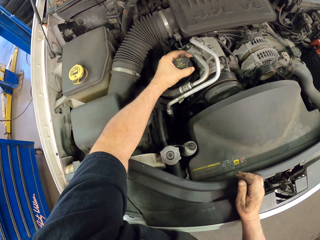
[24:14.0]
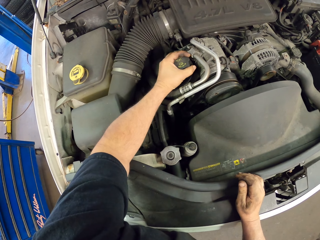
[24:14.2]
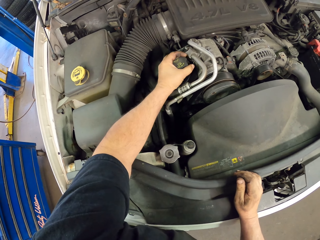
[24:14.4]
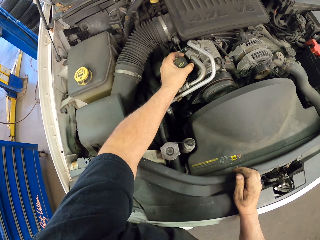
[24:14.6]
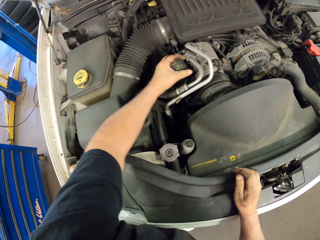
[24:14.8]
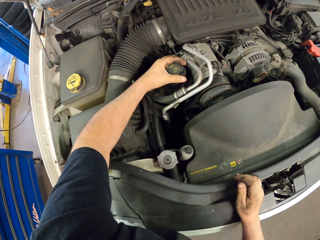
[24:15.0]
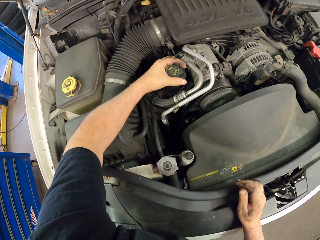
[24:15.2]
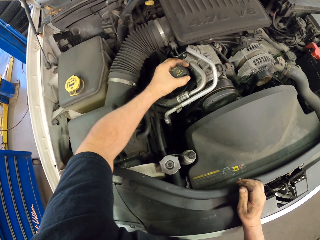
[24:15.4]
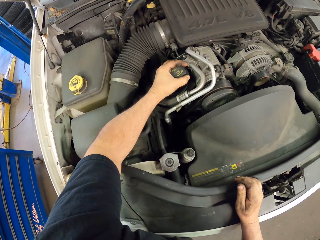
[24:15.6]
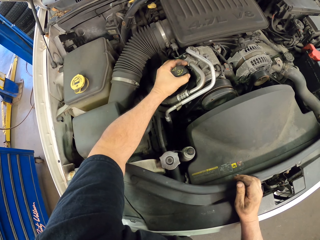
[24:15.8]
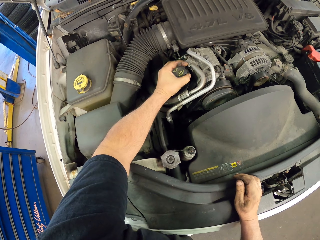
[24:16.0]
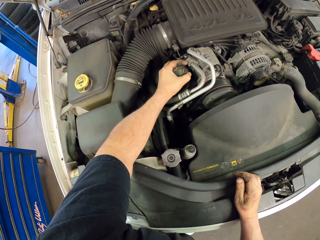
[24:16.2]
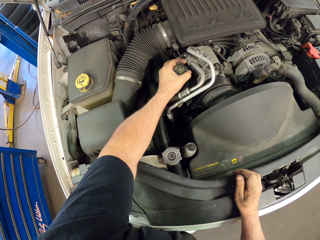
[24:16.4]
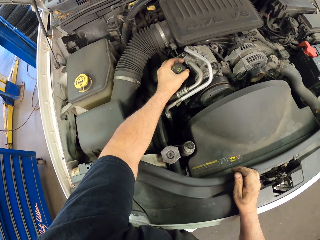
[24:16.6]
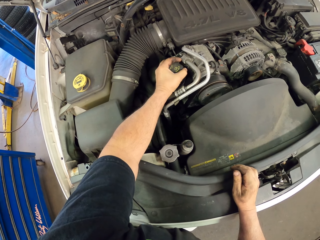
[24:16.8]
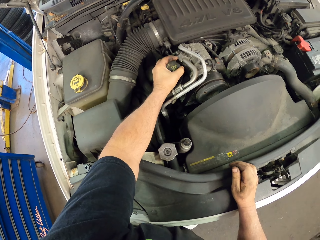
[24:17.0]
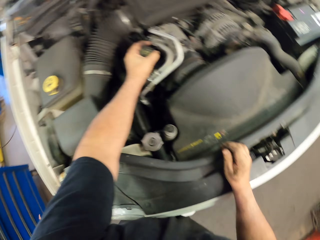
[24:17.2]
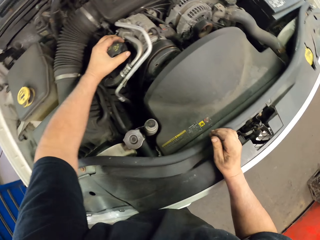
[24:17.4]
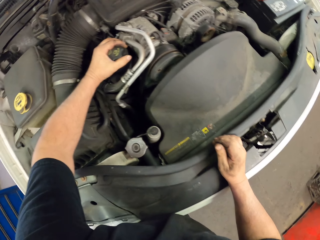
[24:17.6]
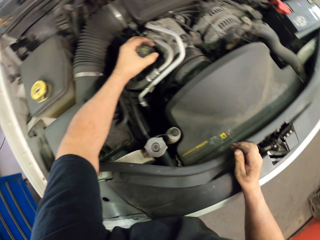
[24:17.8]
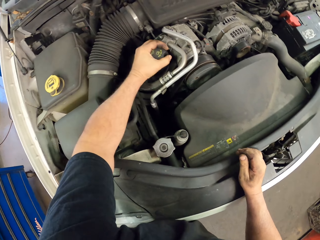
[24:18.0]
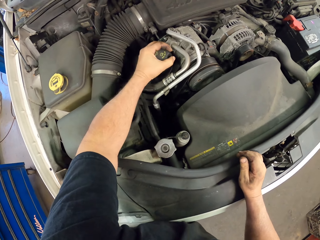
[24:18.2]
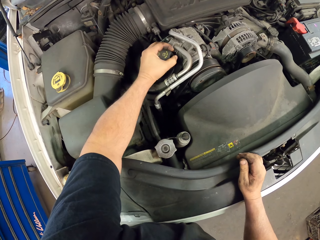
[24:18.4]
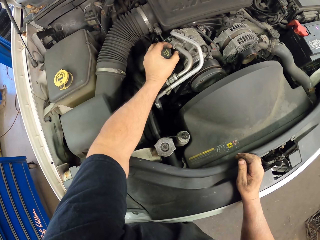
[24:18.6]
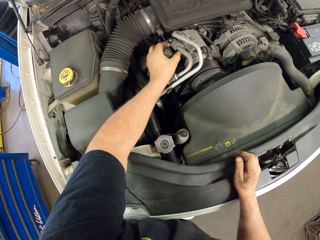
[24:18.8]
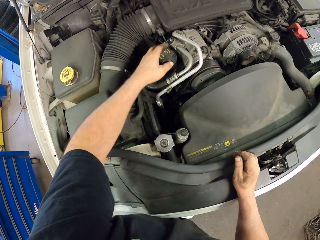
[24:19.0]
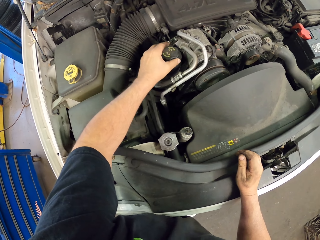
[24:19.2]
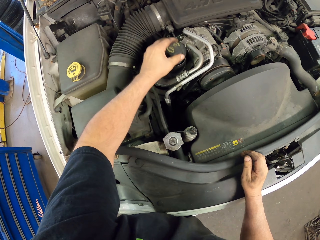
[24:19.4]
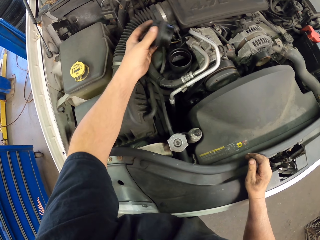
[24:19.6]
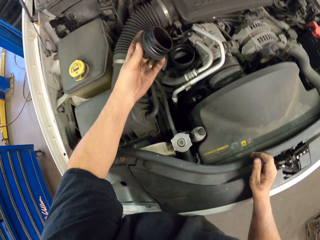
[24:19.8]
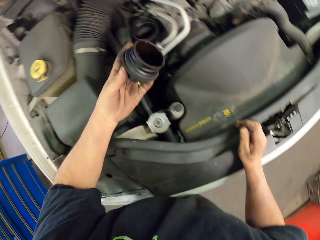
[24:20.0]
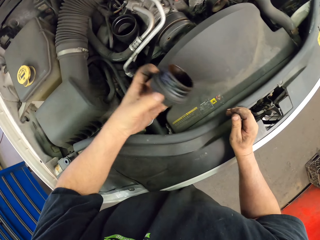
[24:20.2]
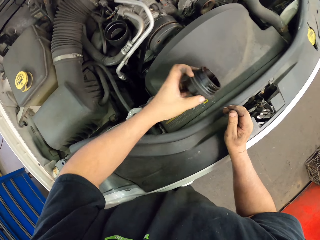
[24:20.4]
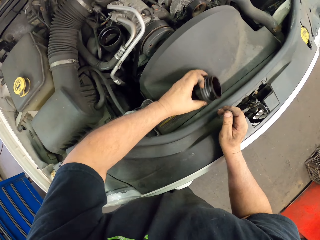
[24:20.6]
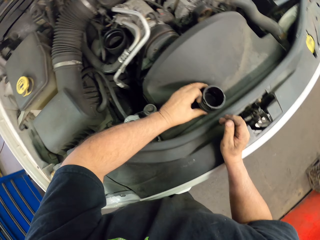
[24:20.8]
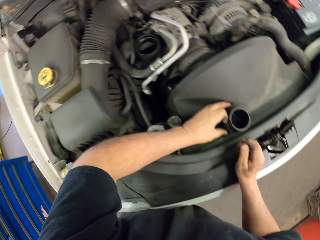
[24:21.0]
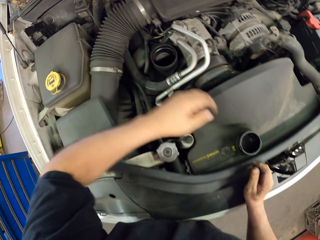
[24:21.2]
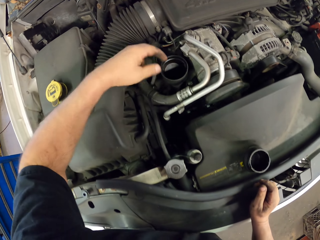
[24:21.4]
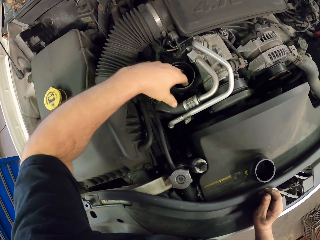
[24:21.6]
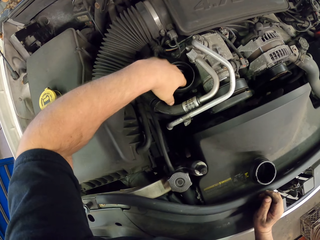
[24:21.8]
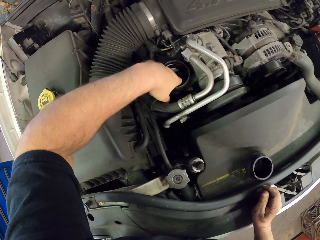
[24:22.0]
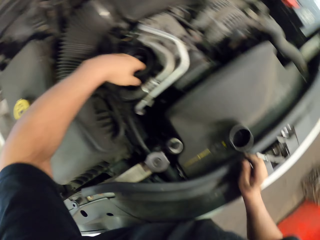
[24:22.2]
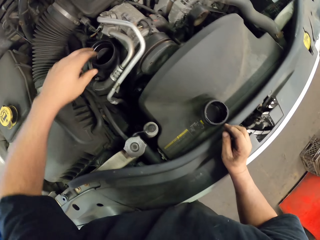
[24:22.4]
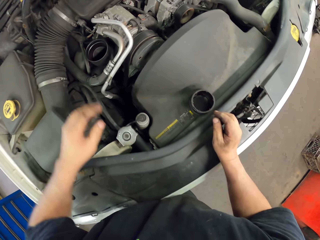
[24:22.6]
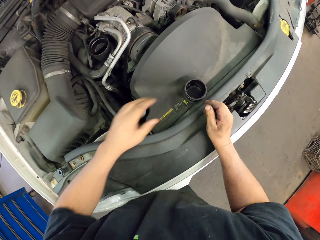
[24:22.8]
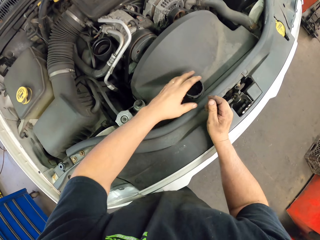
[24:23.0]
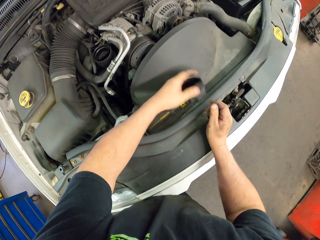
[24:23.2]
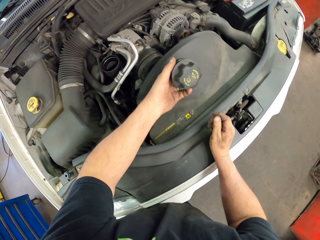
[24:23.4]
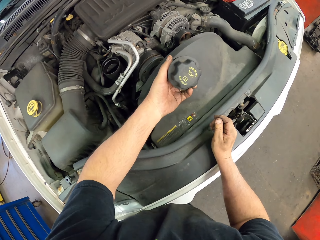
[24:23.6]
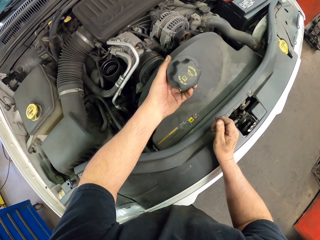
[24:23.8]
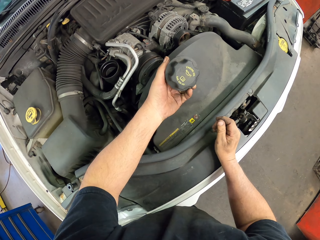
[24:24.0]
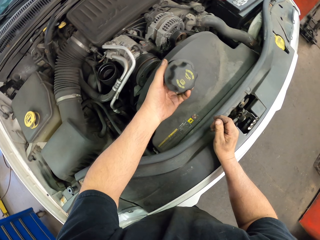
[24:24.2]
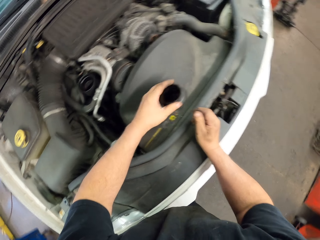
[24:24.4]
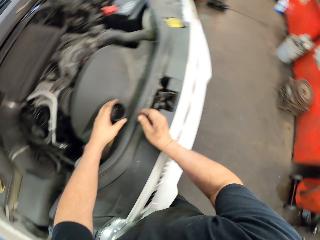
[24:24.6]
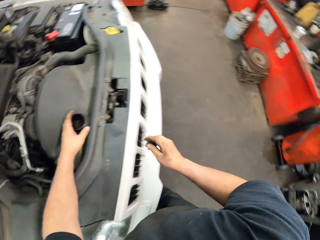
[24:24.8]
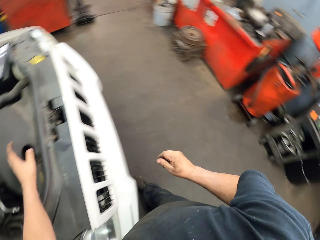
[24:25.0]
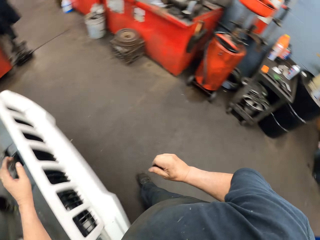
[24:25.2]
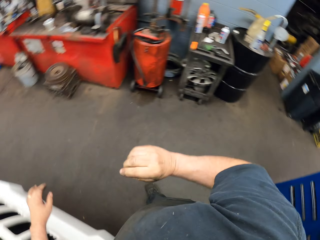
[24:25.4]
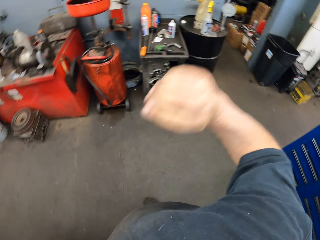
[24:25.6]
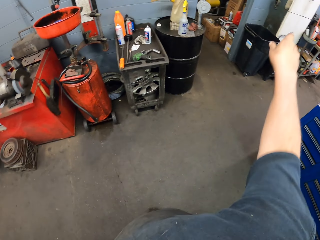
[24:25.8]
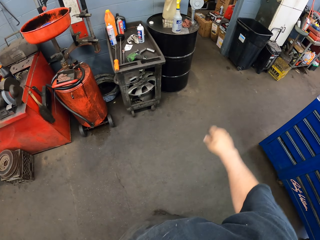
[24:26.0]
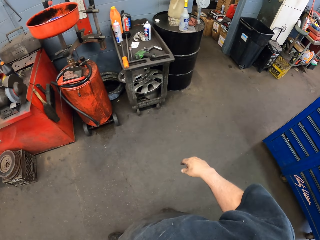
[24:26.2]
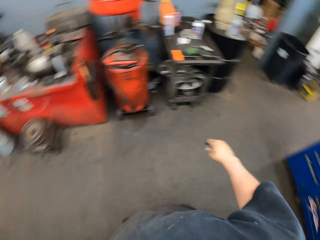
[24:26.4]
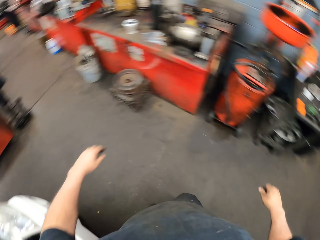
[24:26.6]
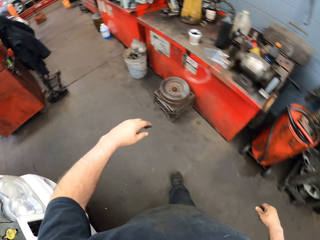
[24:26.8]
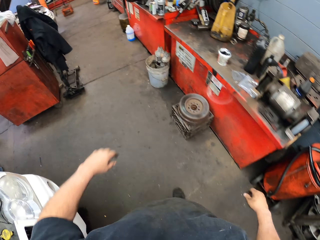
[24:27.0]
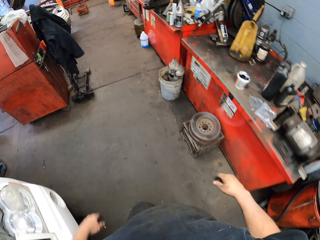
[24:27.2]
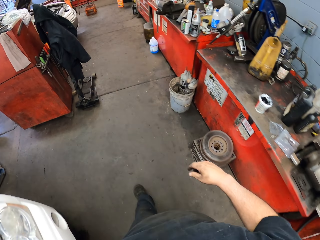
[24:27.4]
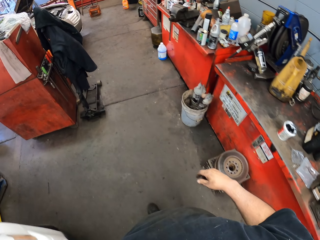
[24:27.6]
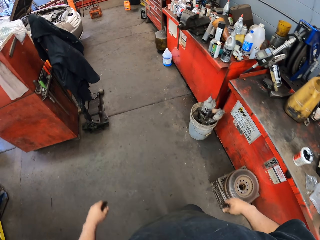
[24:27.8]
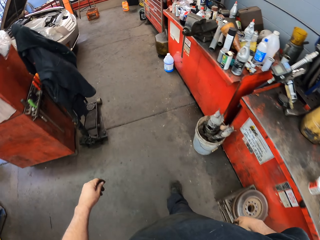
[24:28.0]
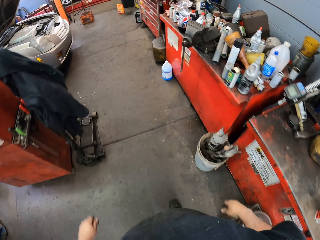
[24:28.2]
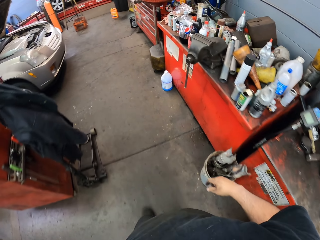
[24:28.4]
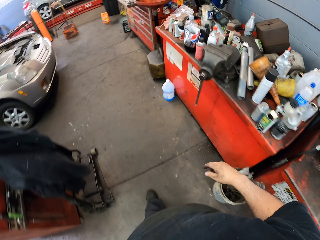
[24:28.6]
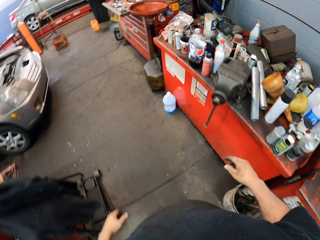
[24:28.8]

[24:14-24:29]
The camera wearer places the radiator lid or cork aside on the vehicle. He dips his hand into a tank and touches something with his left hand. He picks up the radiator lid, holds the cork, and places the radiator lid down. He moves around, throws away something, and walks in the garage.

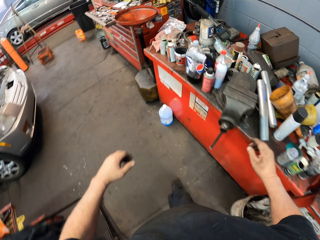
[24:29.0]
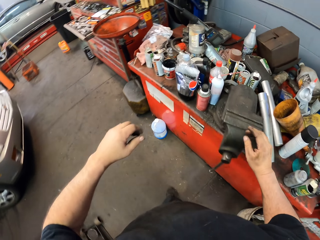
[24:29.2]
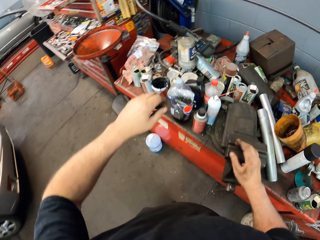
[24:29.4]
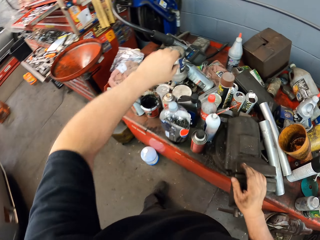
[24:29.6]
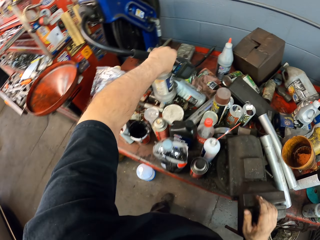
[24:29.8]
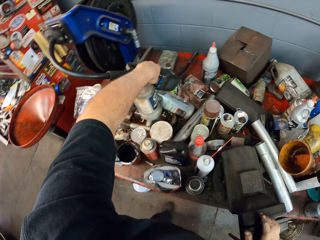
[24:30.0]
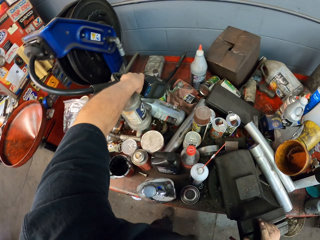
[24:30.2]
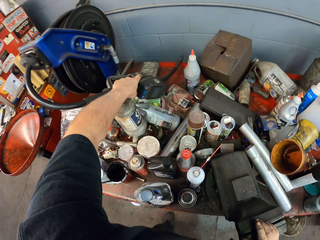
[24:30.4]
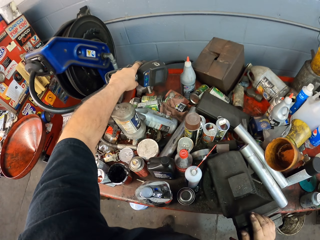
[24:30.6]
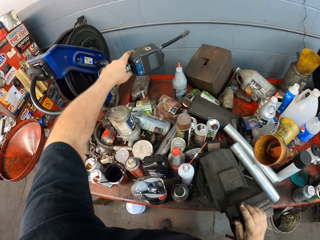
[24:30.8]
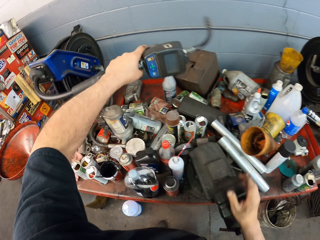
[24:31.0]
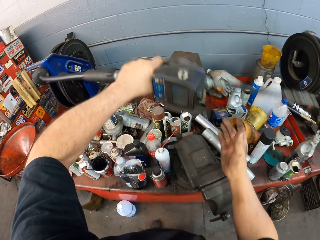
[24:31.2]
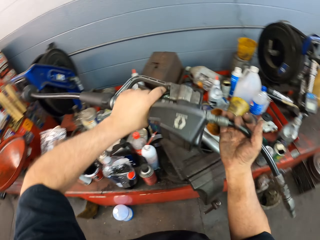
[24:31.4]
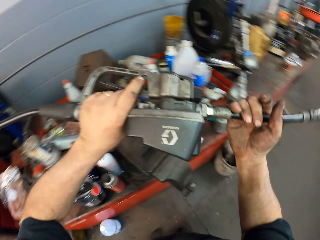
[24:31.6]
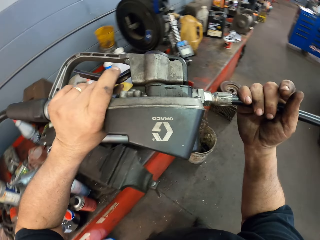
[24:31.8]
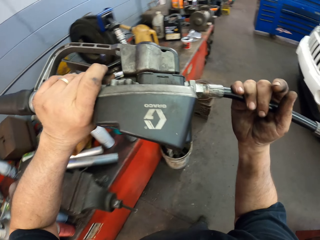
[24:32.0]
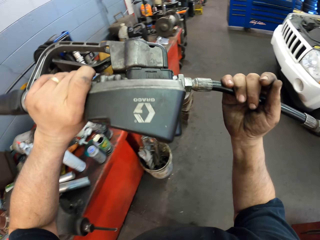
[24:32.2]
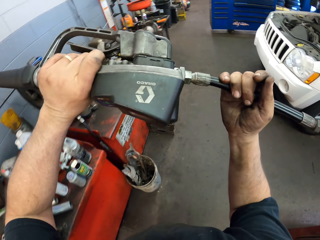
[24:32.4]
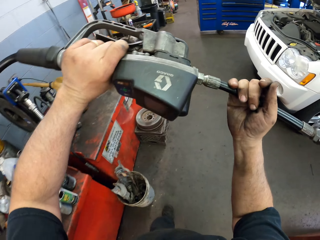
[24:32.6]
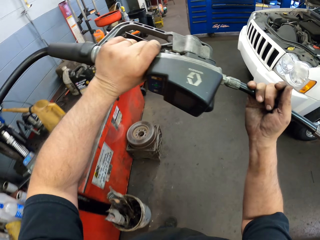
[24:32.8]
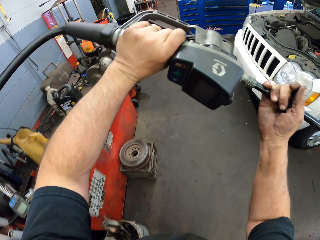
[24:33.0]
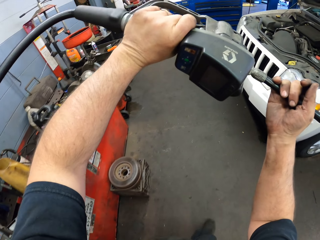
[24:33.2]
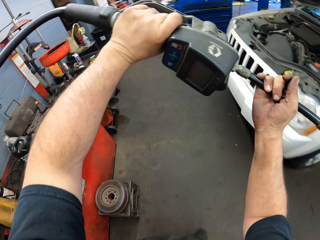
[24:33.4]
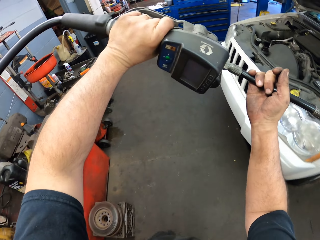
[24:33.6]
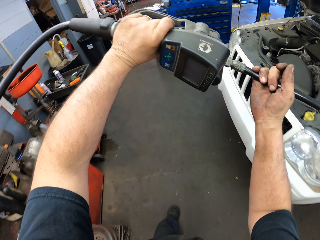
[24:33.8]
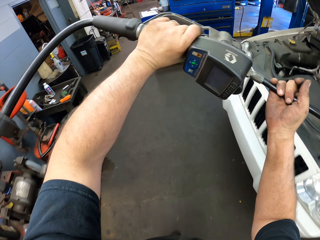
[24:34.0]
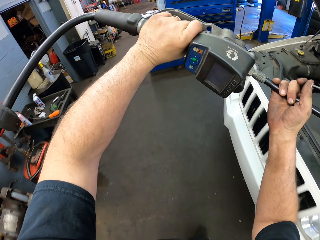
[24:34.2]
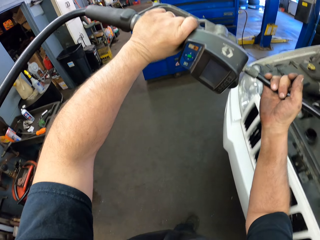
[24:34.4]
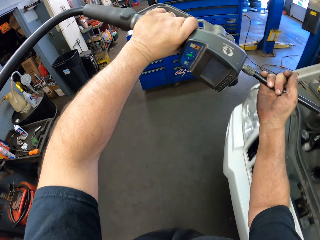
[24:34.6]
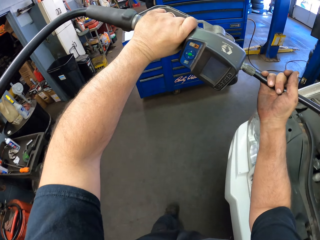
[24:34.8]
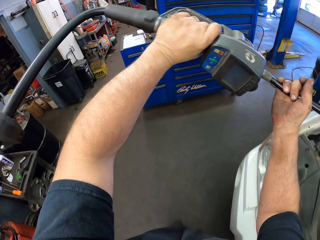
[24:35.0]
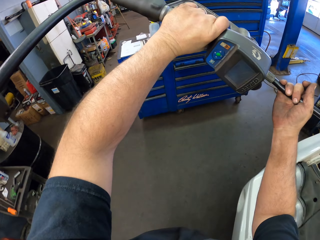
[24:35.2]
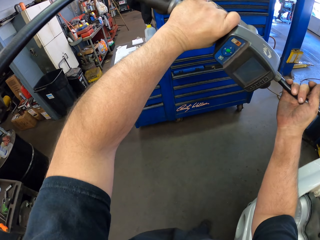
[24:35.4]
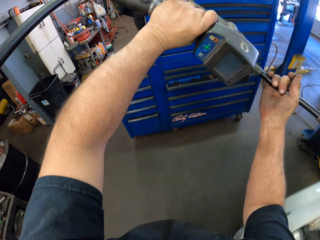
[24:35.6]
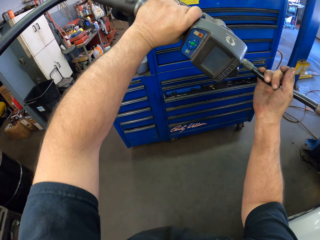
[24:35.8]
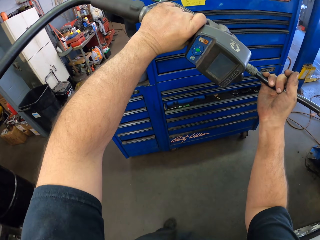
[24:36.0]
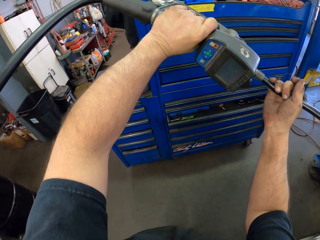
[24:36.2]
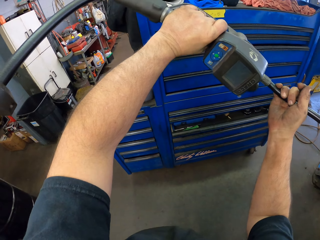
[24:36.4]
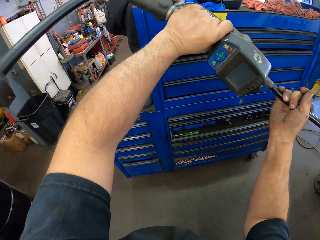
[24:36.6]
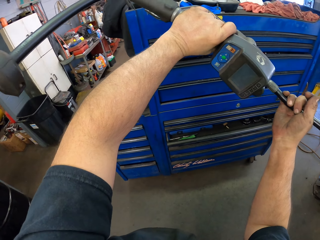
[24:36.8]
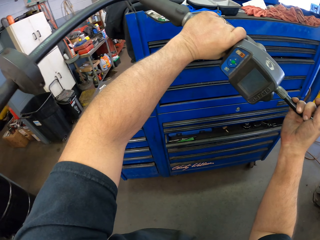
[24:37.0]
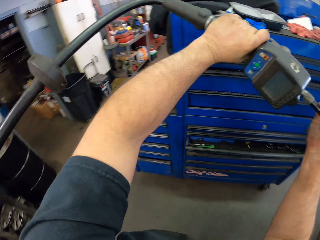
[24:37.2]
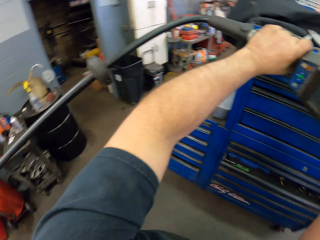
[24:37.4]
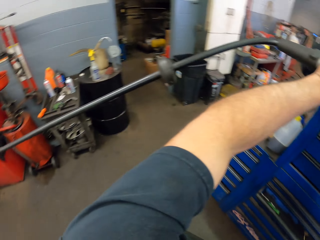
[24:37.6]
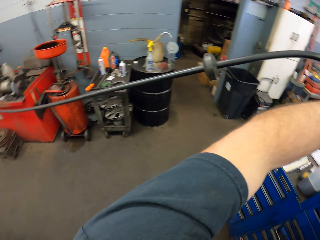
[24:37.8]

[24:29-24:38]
The camera wearer picks up the oil pipe or fuel pipe. They move the oil pipe and align the oil pipe.
